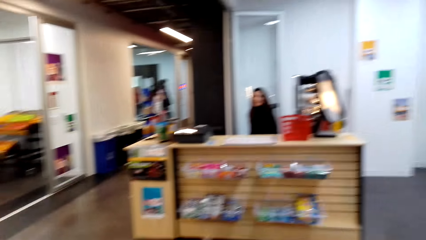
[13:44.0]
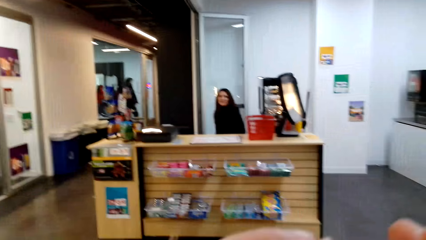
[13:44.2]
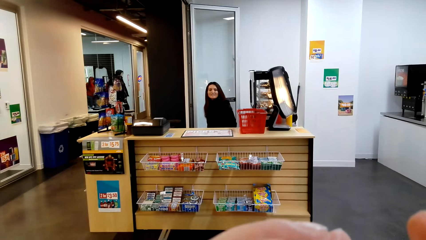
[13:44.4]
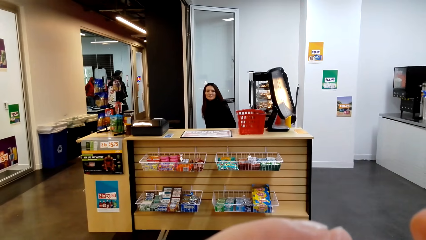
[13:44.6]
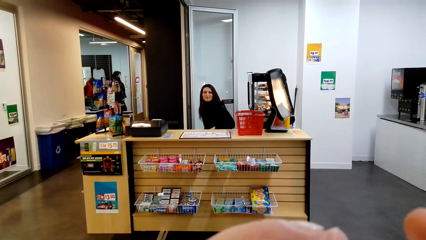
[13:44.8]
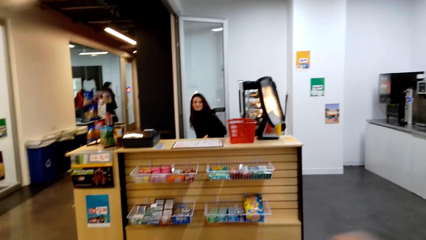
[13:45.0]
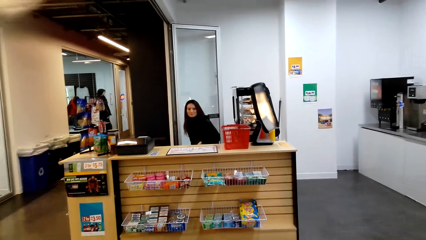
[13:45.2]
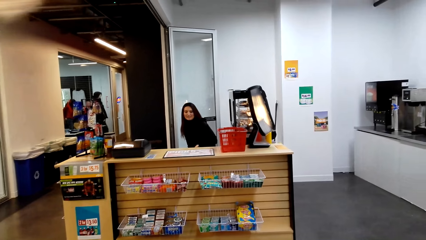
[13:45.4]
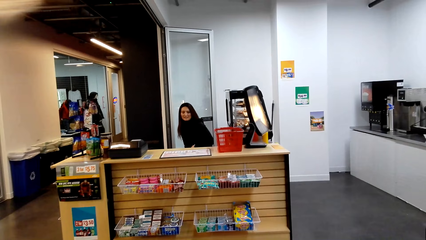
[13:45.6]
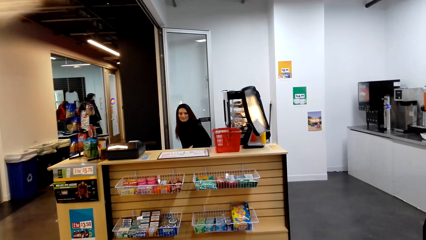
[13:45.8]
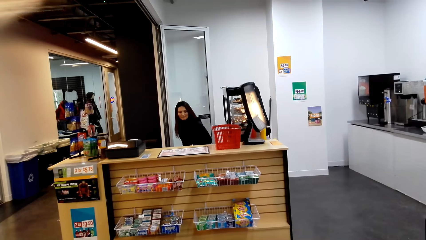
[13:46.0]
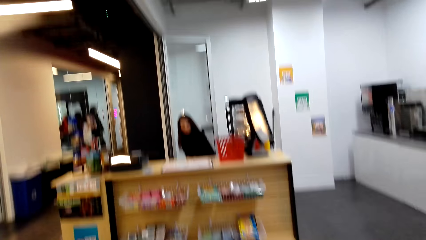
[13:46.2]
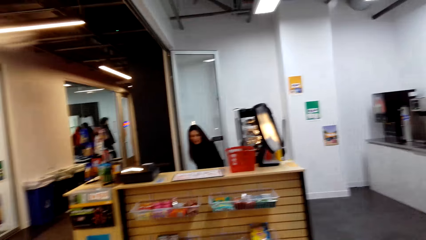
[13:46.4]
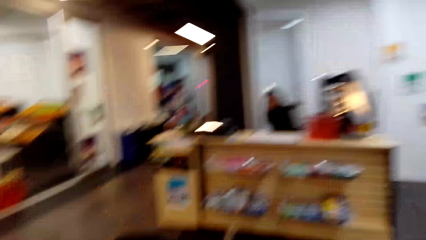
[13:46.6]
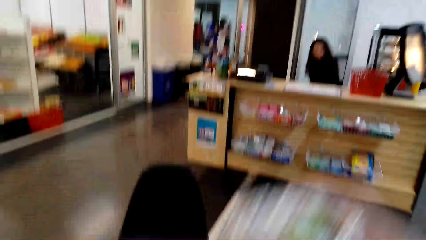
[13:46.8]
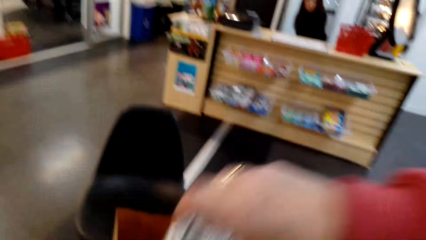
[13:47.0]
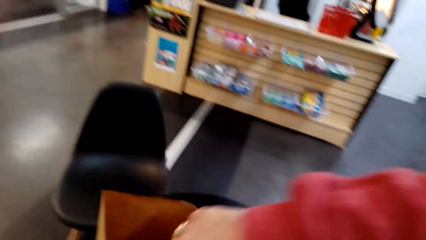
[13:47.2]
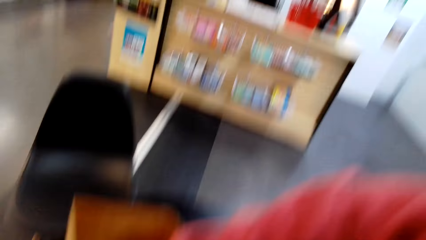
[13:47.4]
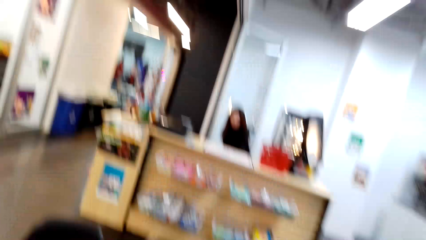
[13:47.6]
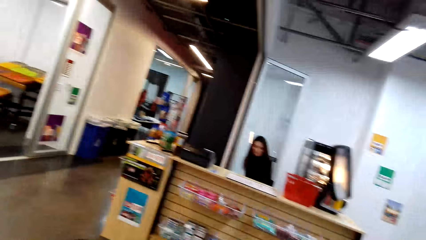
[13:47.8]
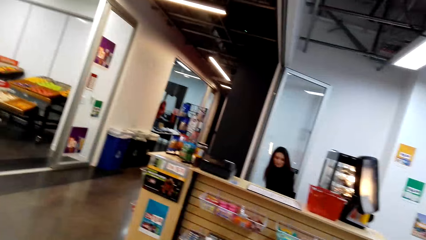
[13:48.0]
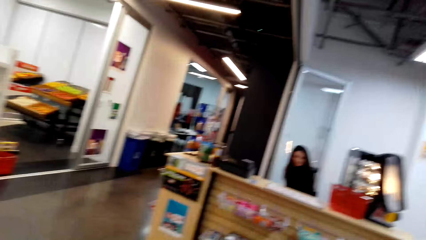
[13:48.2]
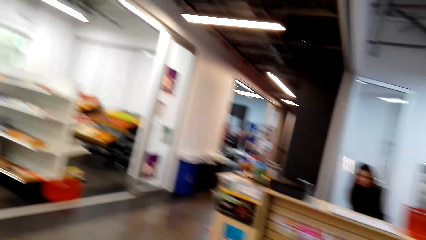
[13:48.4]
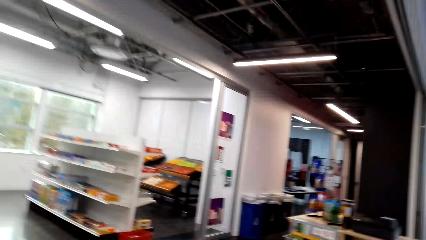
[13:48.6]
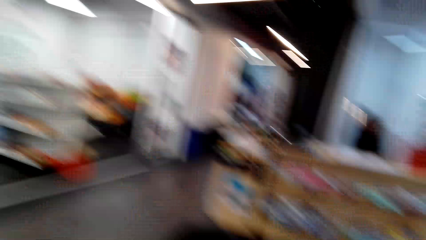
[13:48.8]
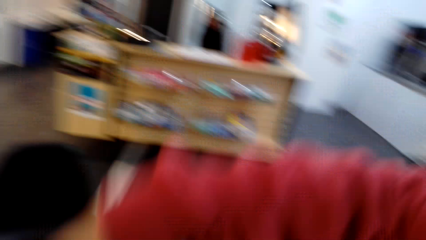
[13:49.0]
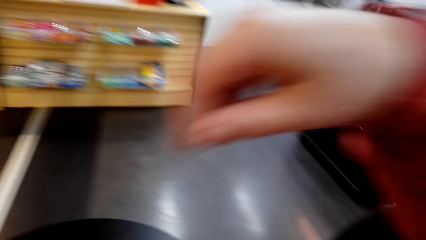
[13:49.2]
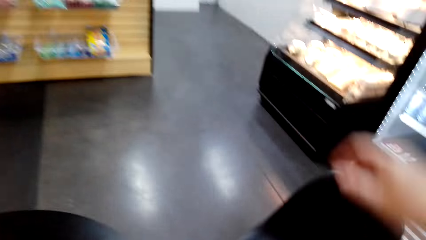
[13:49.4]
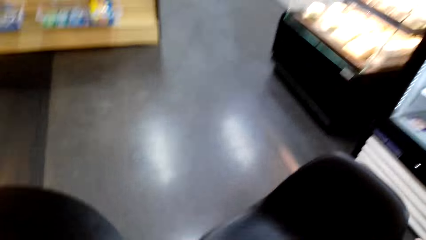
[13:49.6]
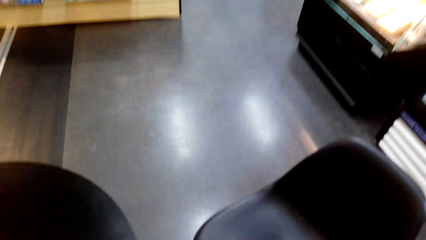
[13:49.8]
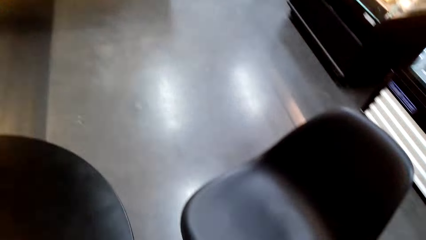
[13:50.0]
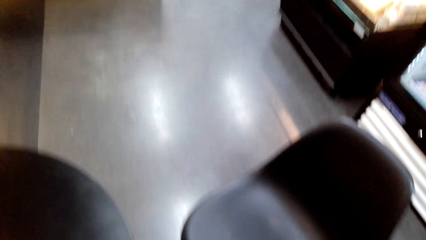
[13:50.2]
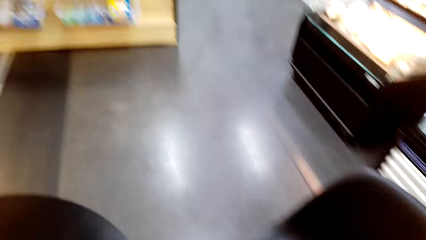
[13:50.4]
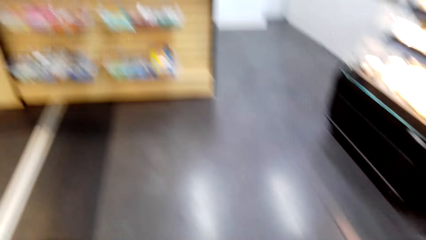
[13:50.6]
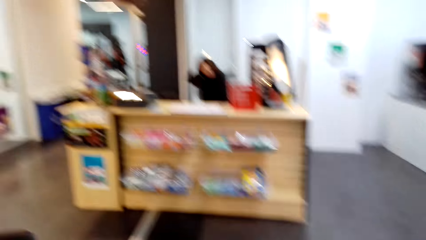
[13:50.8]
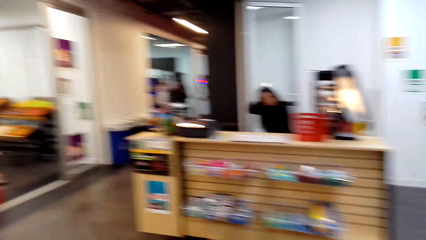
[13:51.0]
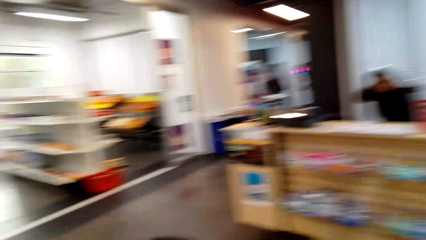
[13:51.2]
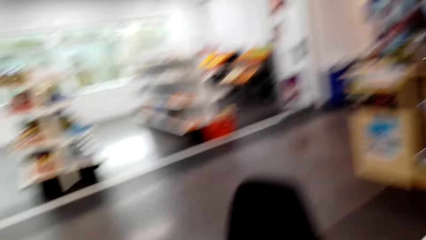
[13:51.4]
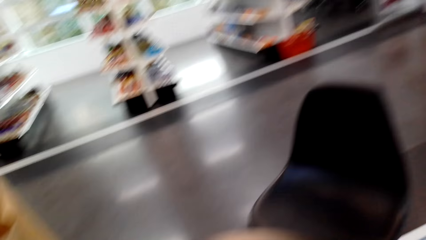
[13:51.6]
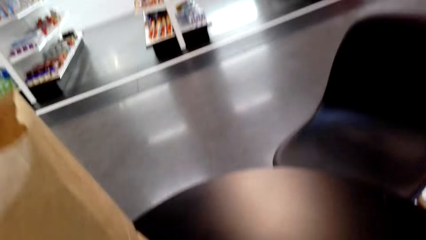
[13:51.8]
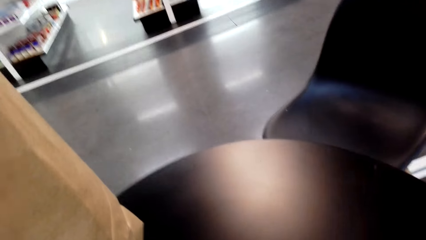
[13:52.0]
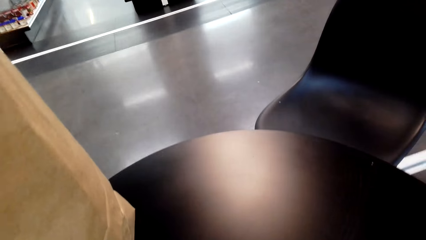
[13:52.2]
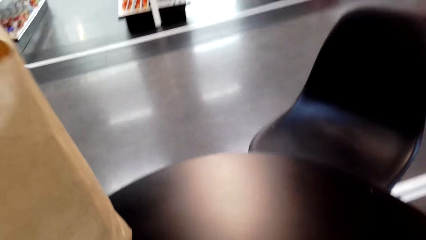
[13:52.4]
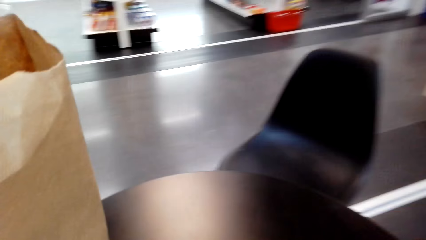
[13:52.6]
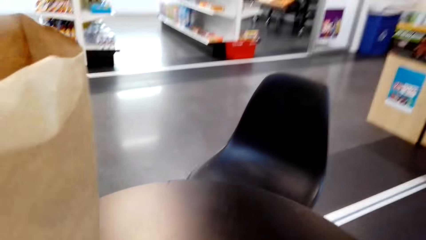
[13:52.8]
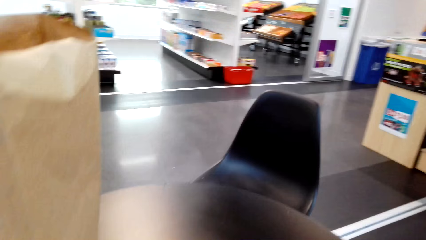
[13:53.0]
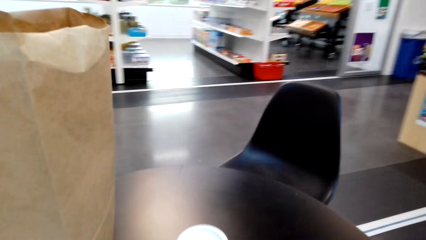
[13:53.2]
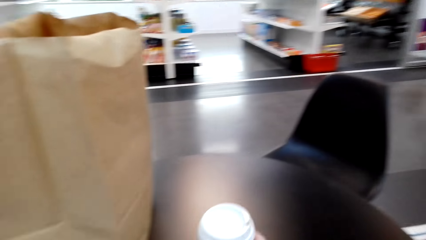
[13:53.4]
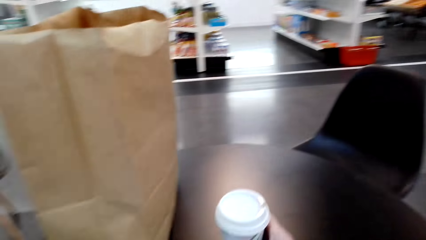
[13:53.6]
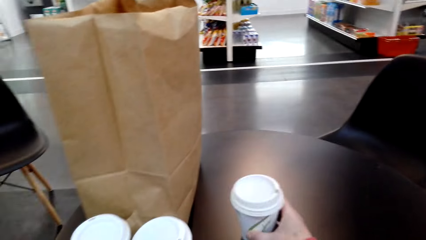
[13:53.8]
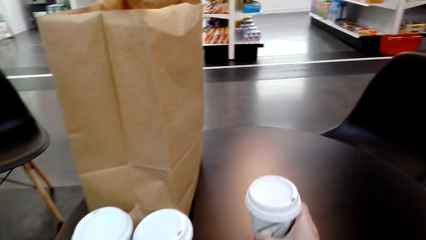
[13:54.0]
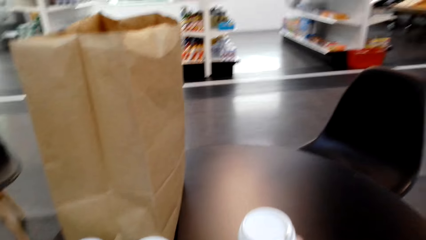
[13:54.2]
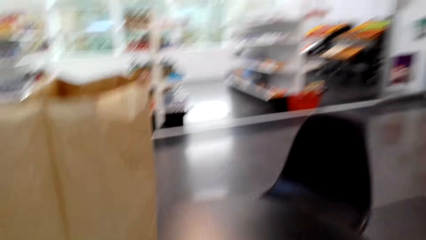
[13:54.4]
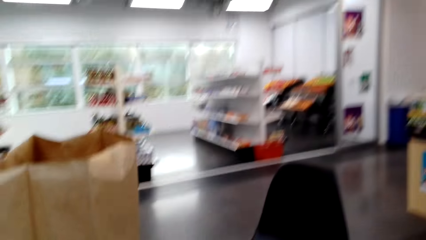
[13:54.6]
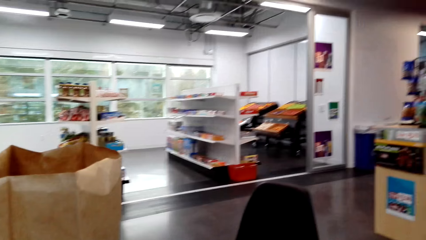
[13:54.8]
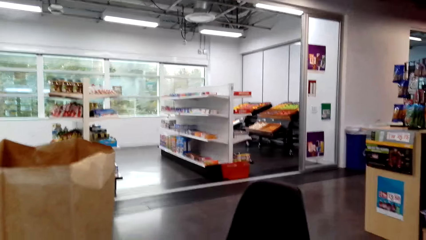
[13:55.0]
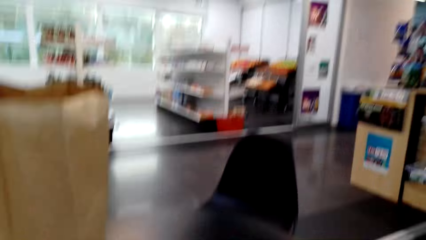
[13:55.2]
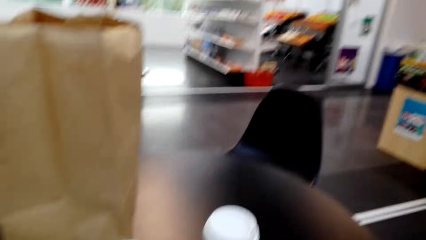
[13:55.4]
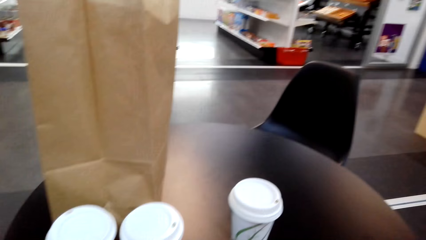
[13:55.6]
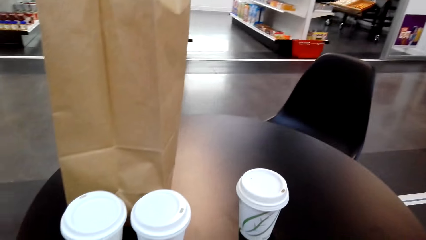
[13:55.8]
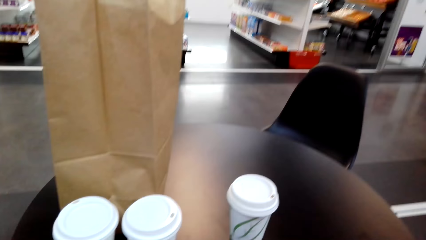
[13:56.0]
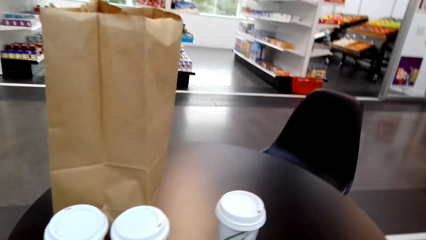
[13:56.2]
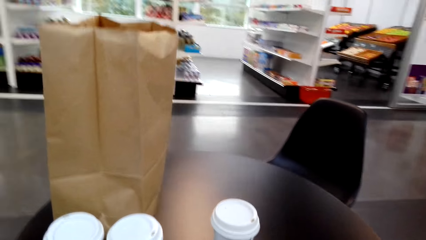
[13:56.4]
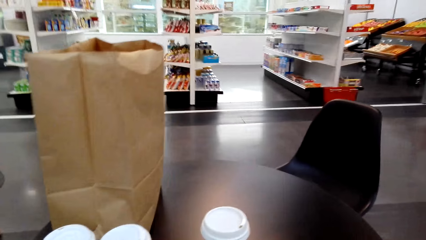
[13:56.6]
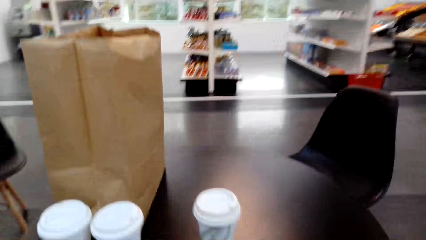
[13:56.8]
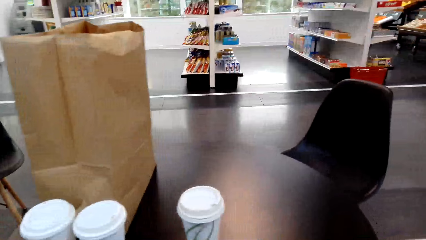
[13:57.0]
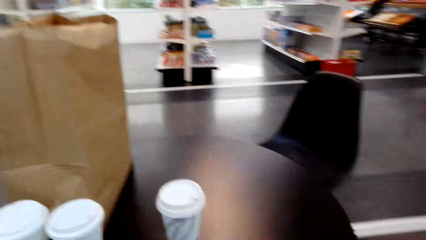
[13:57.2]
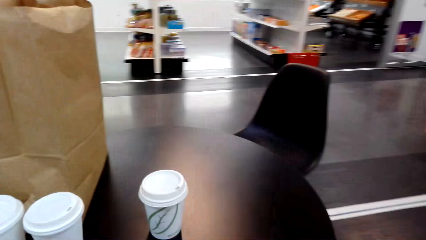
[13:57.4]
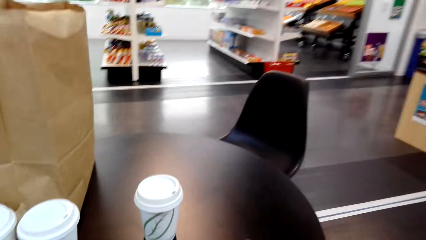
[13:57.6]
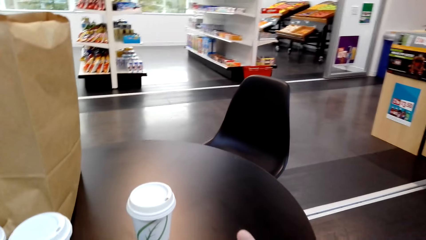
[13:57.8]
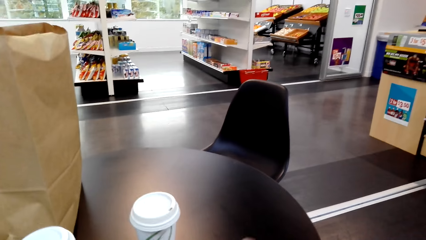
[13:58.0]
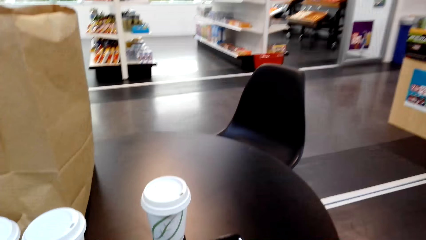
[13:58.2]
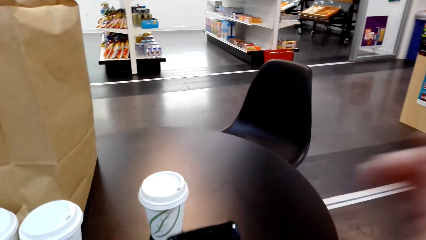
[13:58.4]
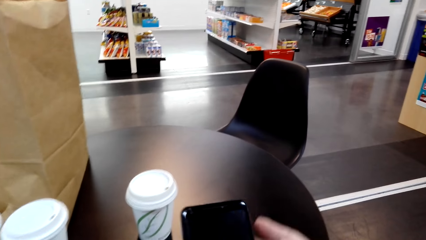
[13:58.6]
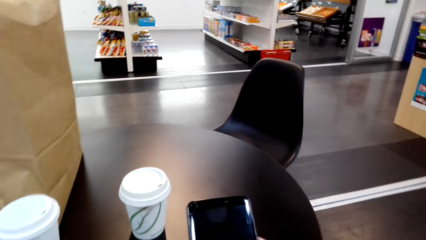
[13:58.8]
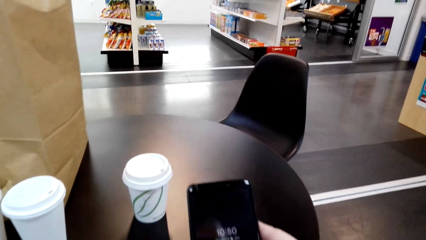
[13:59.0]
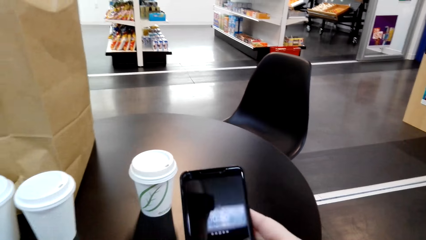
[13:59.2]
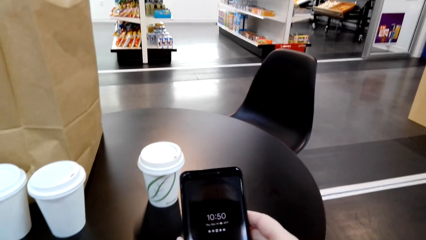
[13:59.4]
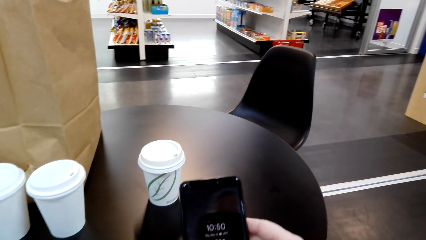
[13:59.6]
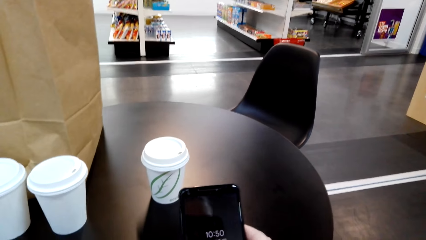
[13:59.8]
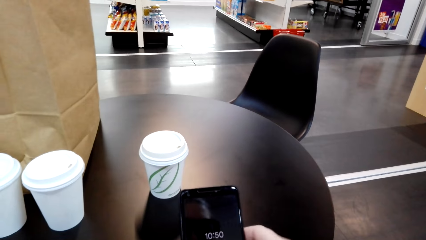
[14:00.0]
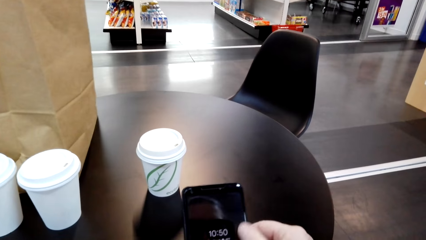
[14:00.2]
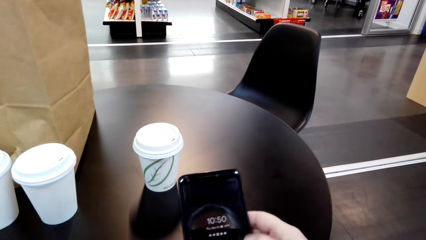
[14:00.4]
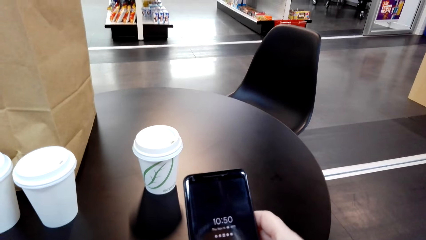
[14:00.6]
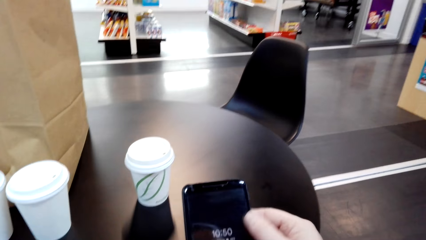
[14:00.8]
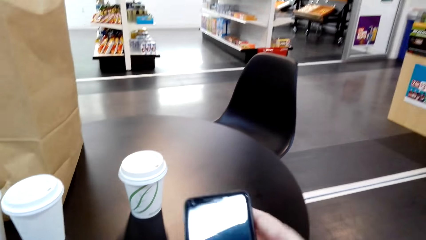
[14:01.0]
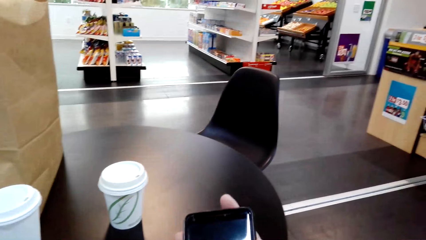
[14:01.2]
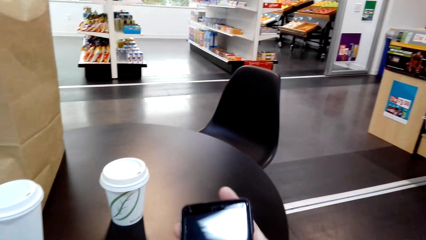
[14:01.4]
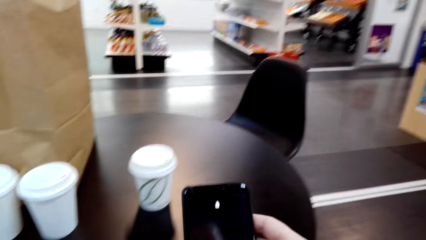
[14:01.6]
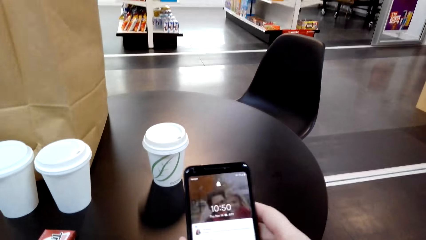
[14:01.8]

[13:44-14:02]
A lady speaks to the camera wearer. The camera wearer speaks to the lady. She puts something in the carrier bag. She removes her hand from the carrier bag. She sits on a chair. She moves the tumbler on the table close to her. She takes out her phone. She wipes the phone. She touches her phone's screen. She opens the phone.
